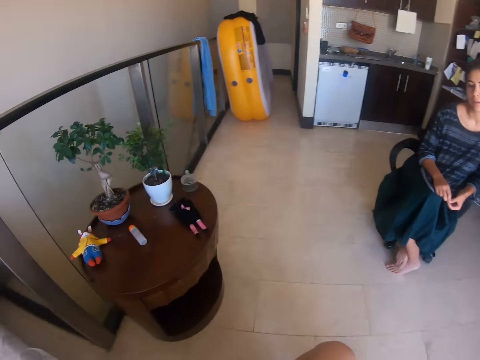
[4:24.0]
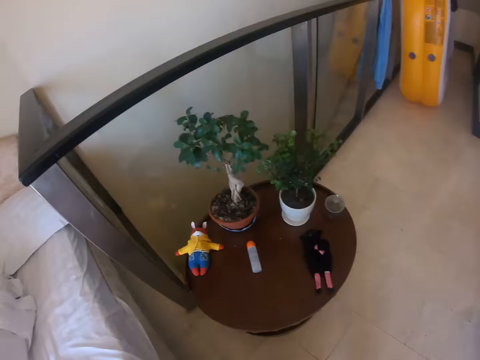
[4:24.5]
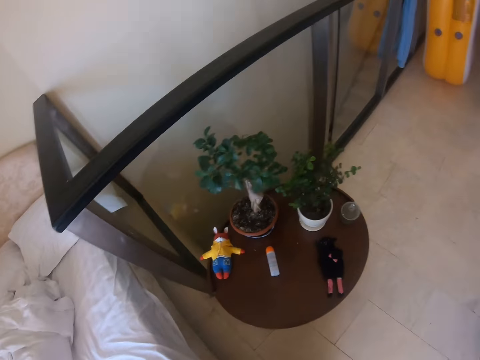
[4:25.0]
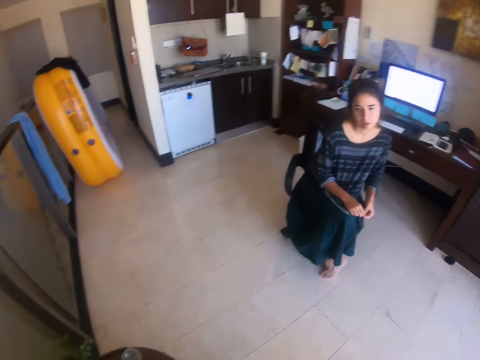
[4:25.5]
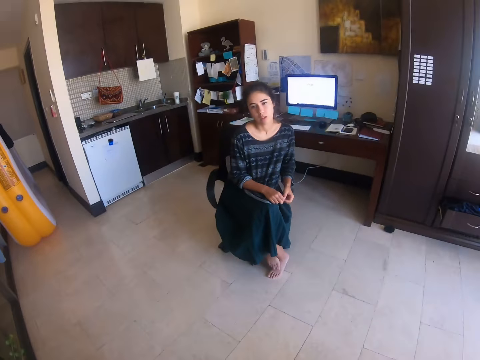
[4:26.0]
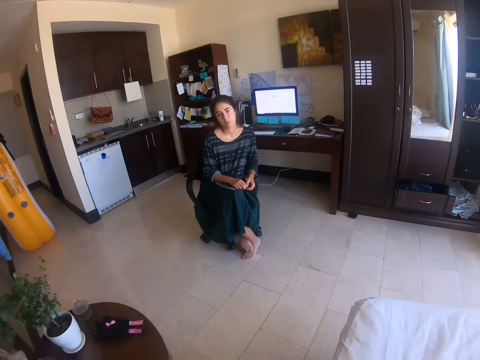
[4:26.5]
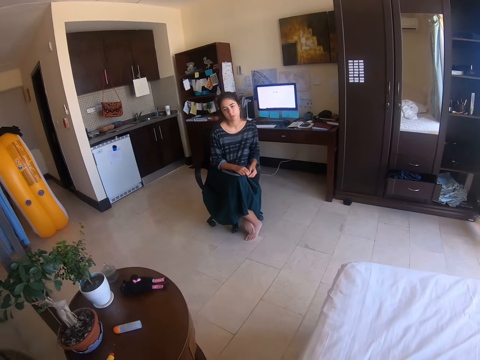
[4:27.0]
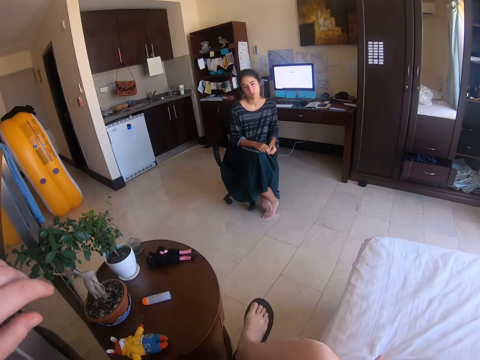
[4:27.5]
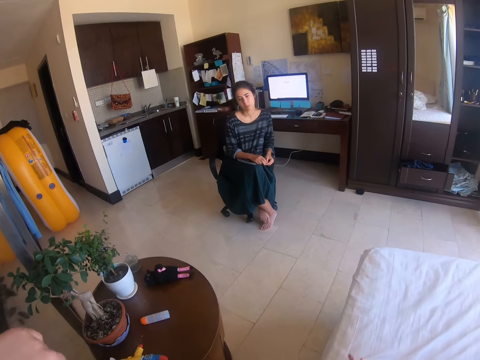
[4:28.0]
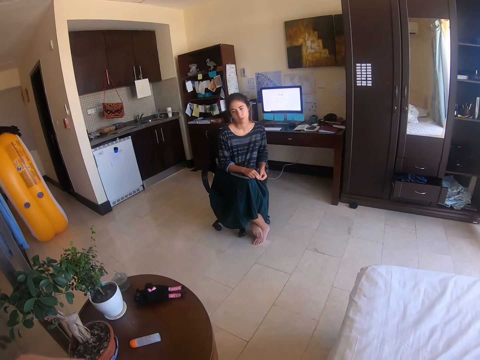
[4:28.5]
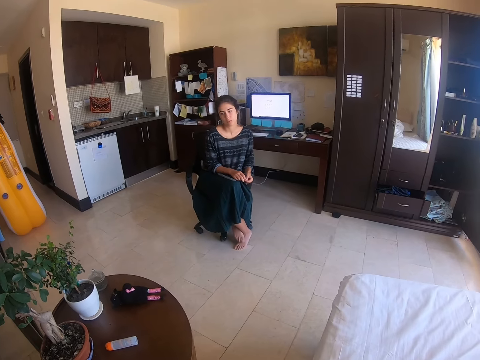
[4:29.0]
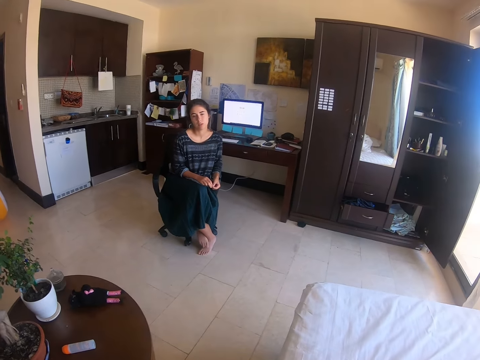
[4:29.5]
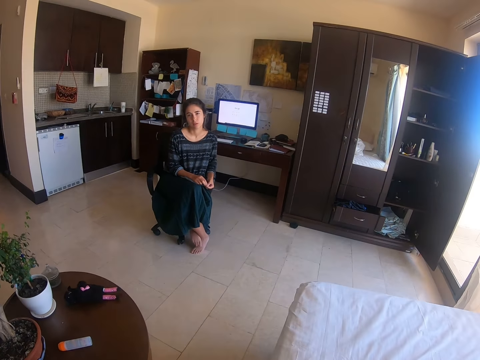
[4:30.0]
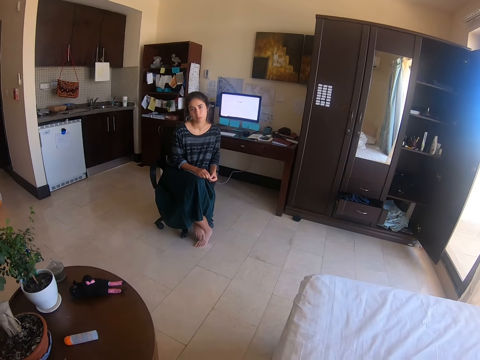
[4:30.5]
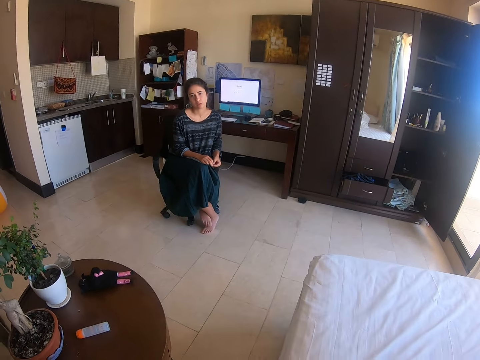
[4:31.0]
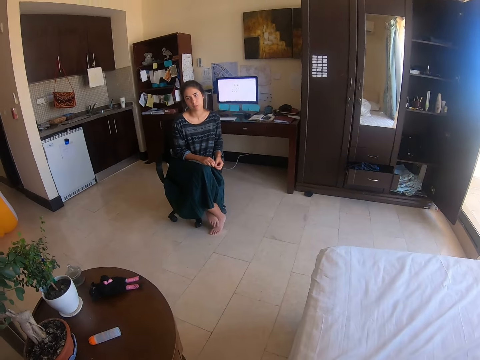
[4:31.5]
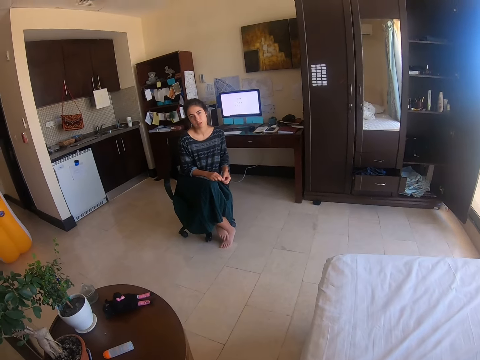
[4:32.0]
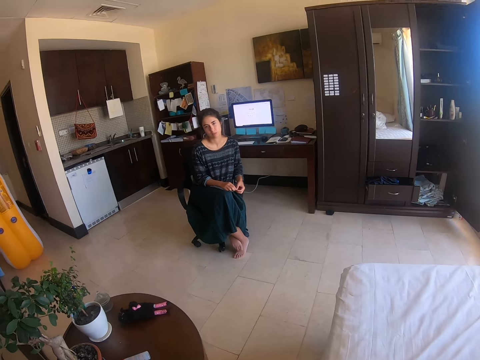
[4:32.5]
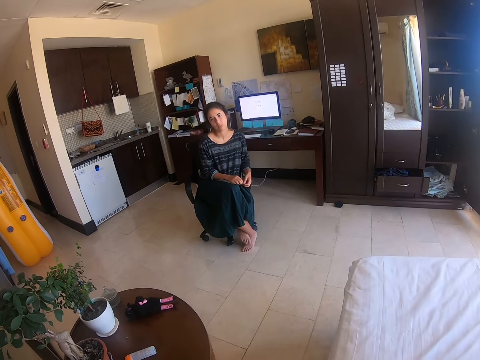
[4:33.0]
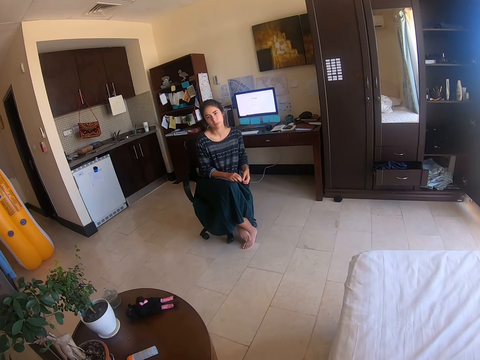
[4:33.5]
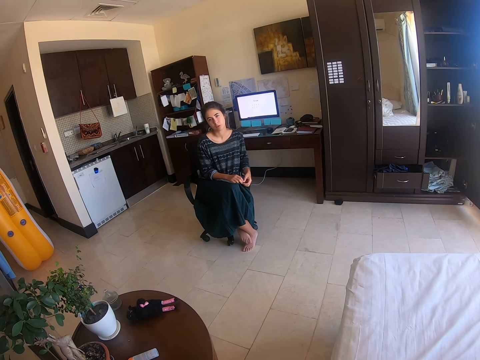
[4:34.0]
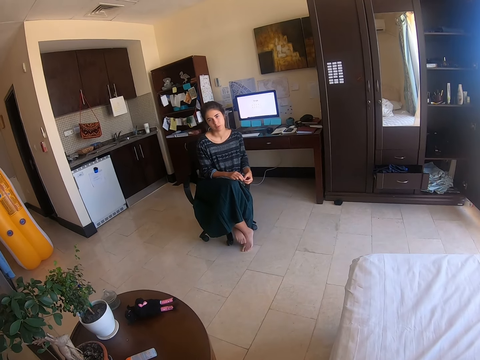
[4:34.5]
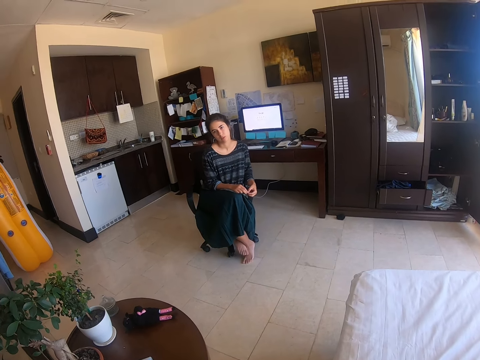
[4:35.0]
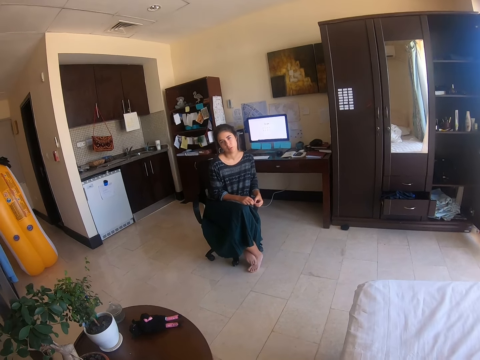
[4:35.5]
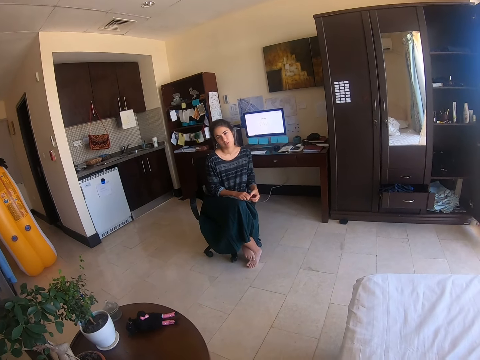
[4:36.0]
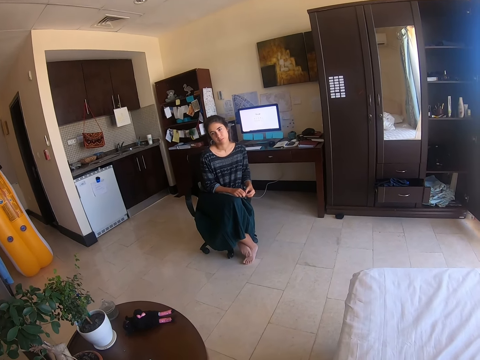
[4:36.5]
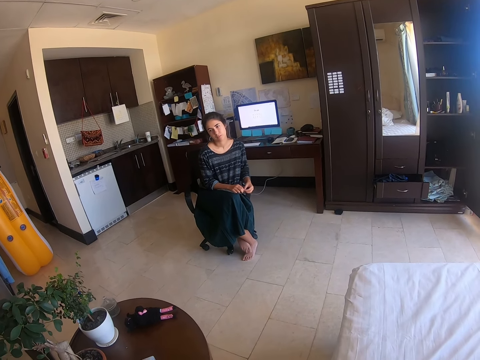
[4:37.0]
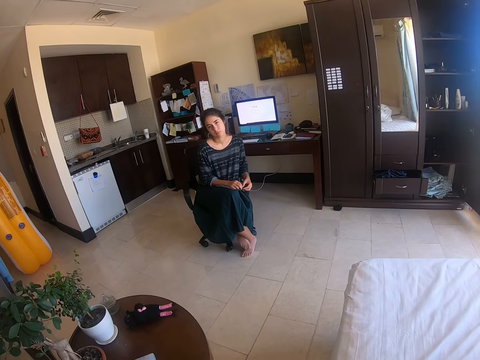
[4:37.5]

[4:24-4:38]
The camera wearer moves on the bed.

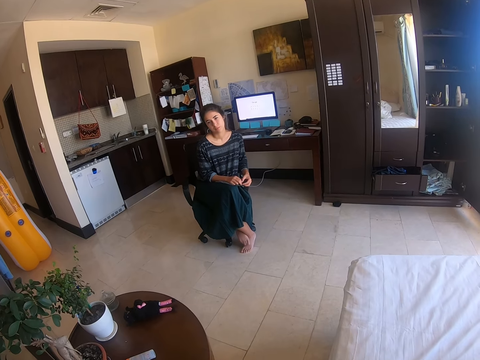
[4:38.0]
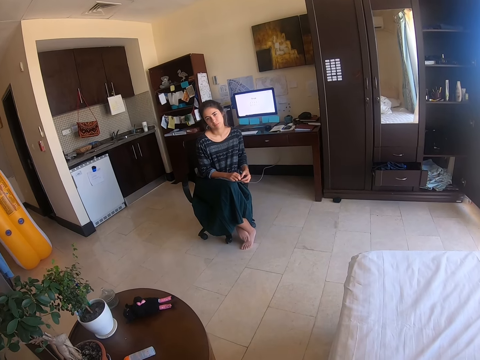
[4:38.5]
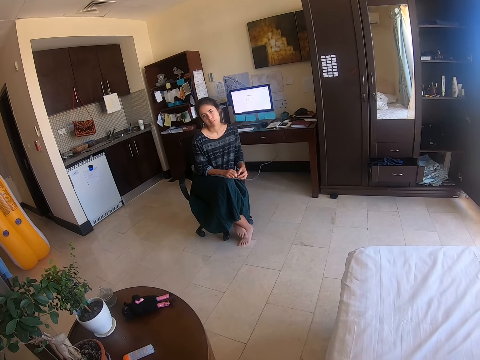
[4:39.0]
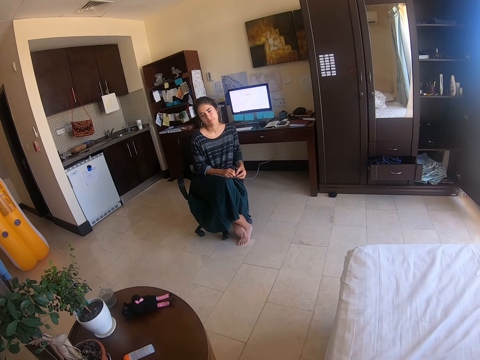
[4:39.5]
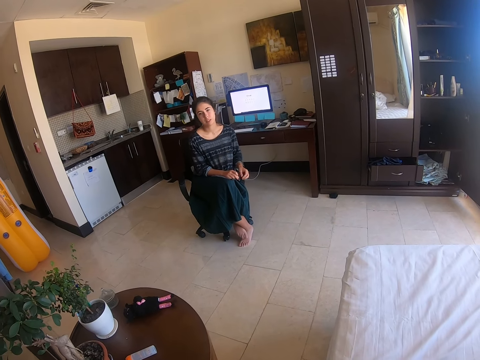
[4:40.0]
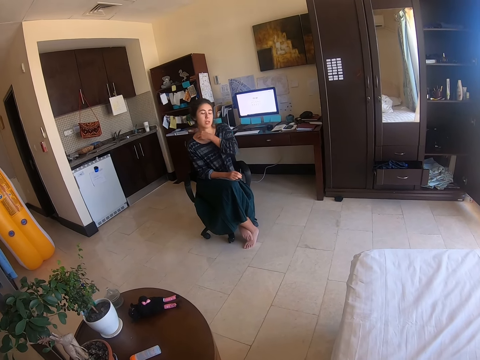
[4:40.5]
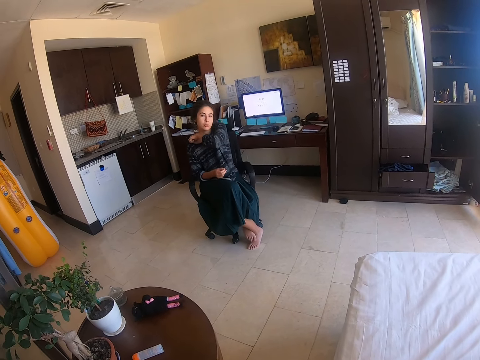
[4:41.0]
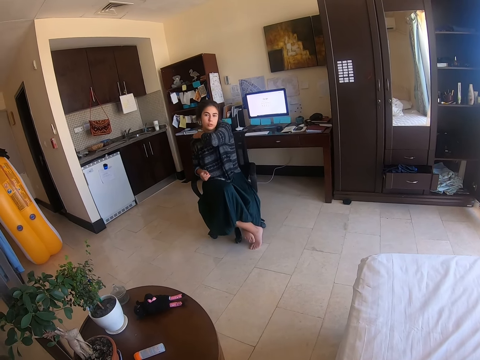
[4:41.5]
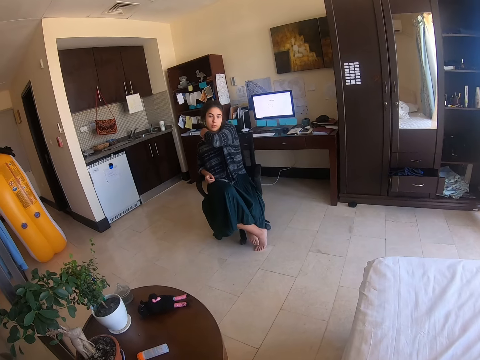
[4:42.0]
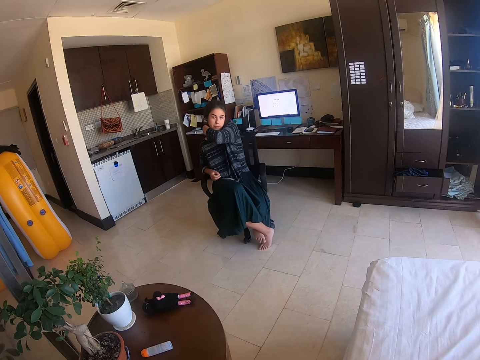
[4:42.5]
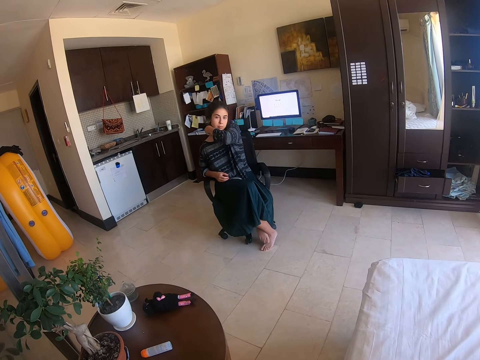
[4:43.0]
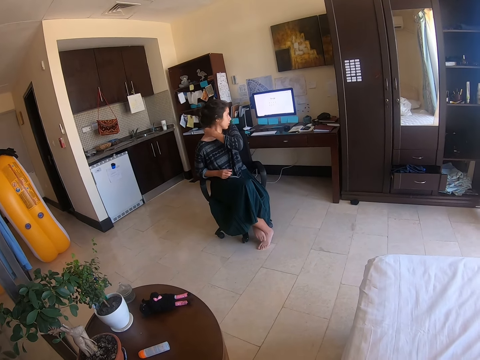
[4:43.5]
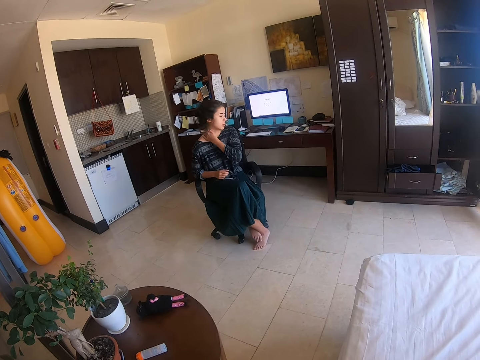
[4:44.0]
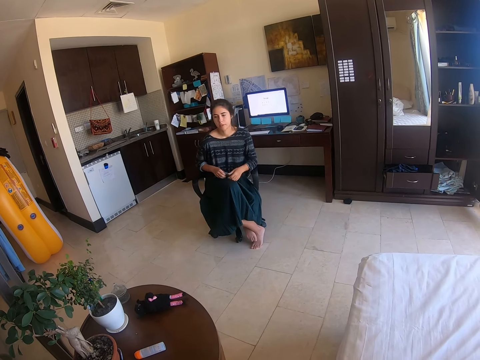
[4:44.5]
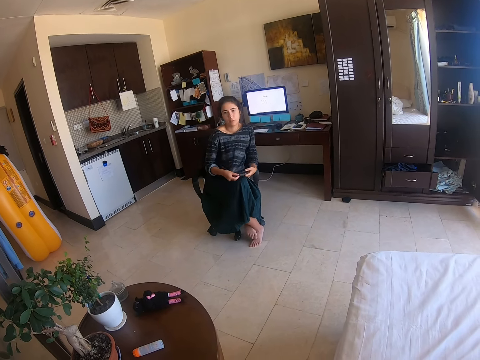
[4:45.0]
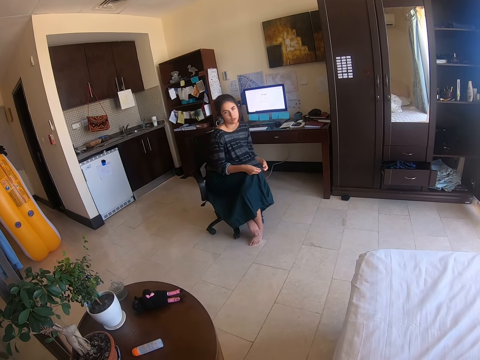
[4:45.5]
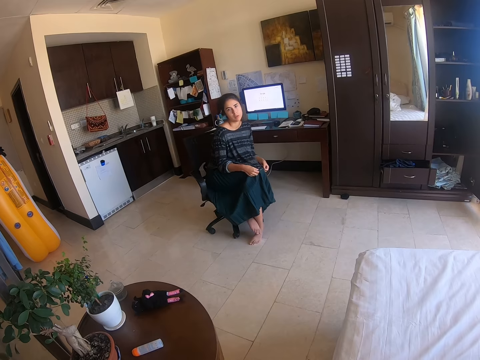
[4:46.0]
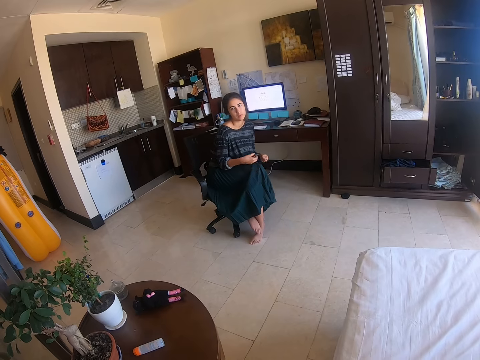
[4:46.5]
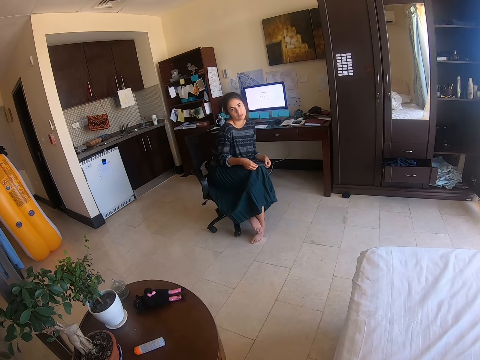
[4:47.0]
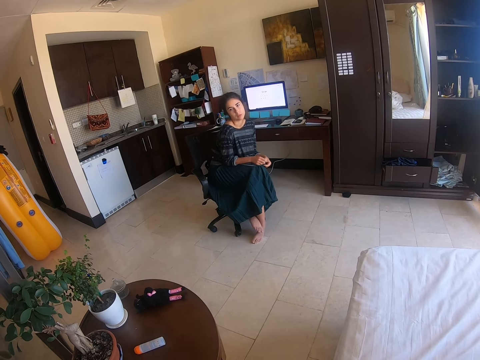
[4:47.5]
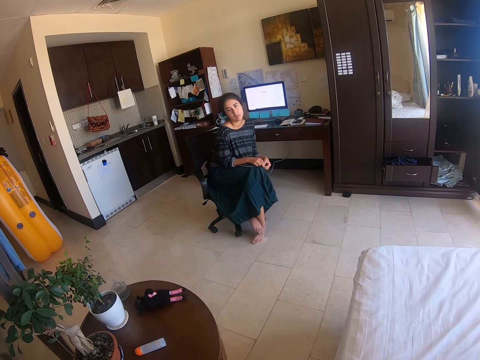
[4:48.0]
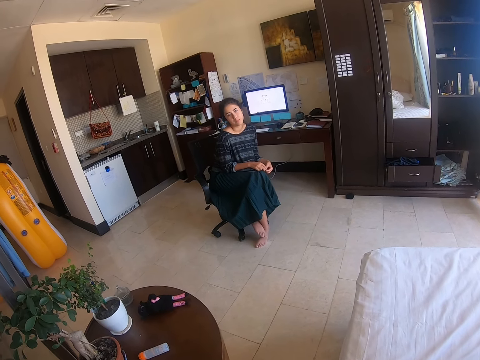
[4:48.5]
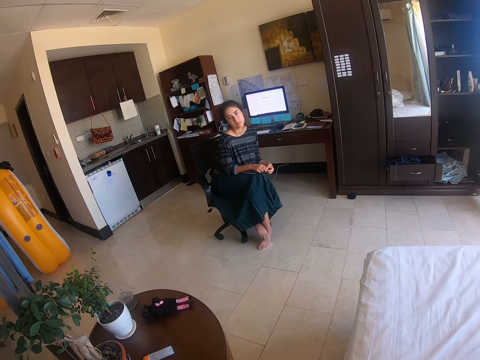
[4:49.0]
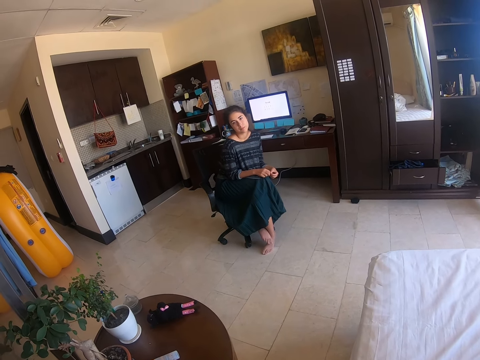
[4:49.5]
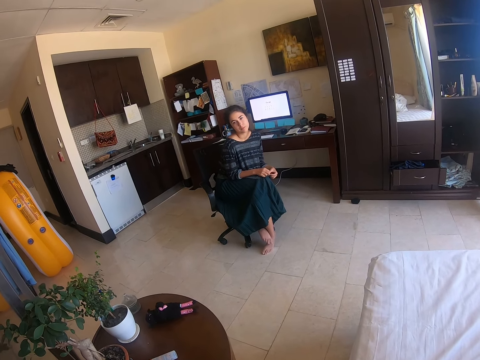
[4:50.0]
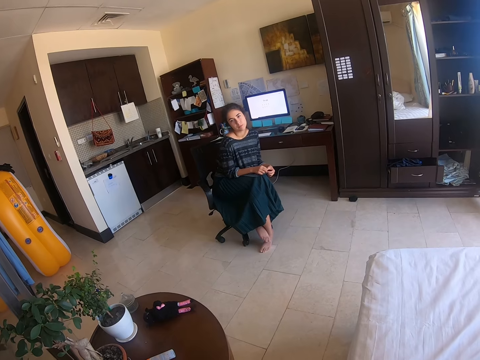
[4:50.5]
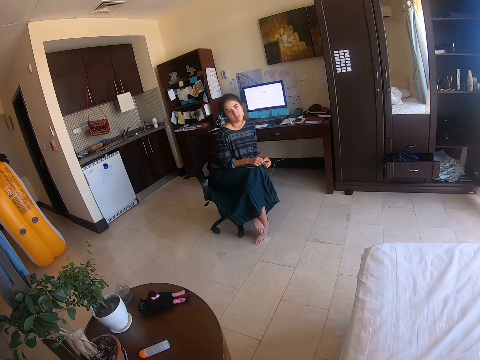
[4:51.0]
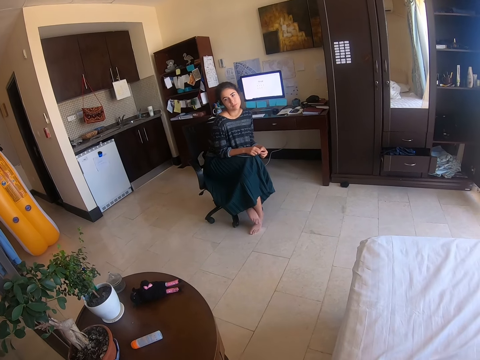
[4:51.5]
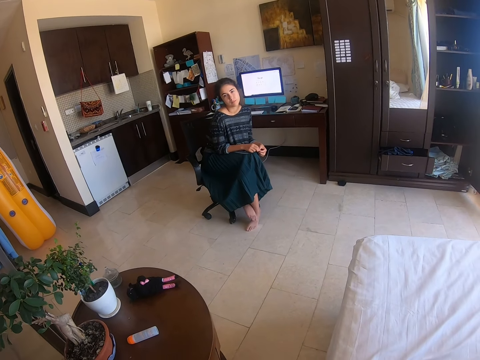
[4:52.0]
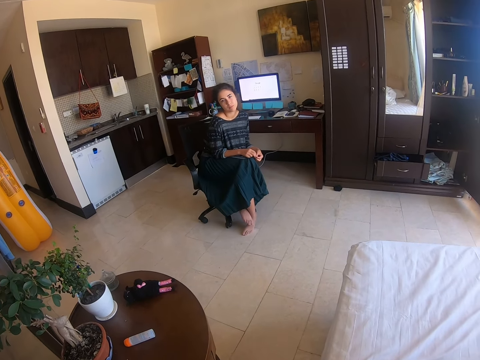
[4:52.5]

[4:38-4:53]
A woman scratches the neck. She straightens the cloth. She shrinks the shoulder.
